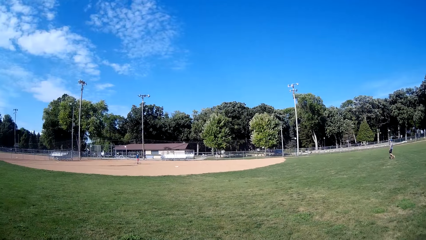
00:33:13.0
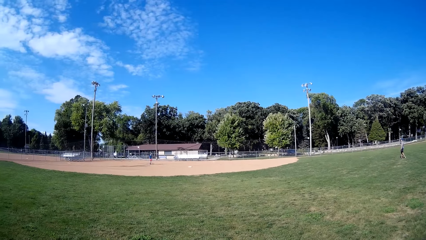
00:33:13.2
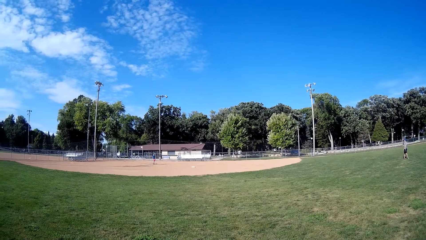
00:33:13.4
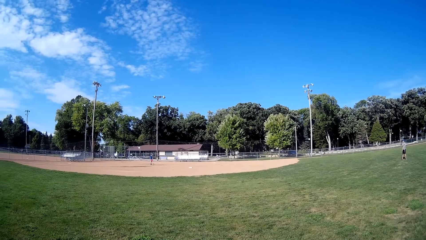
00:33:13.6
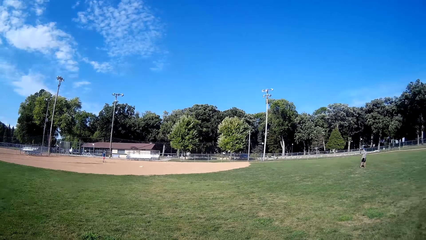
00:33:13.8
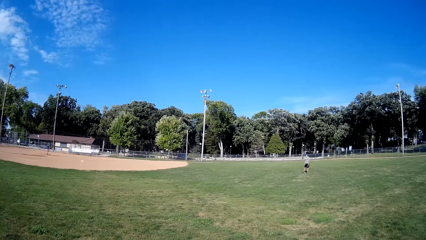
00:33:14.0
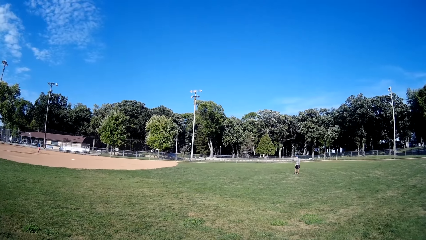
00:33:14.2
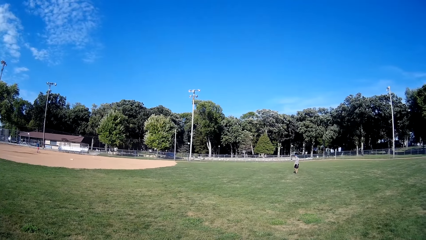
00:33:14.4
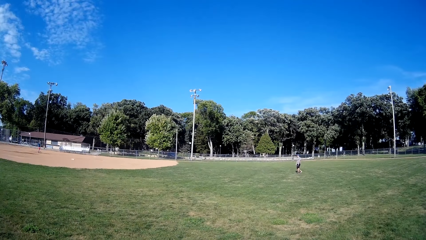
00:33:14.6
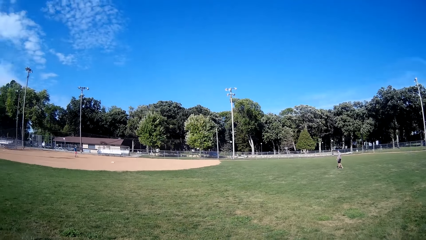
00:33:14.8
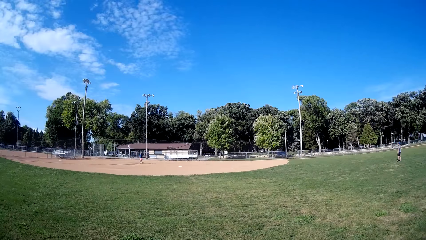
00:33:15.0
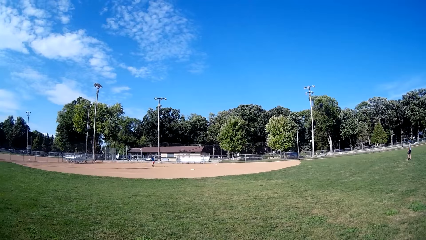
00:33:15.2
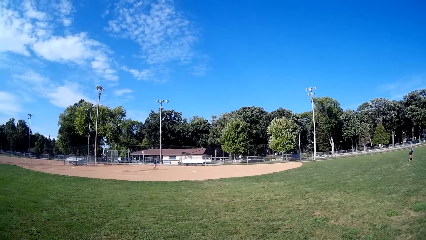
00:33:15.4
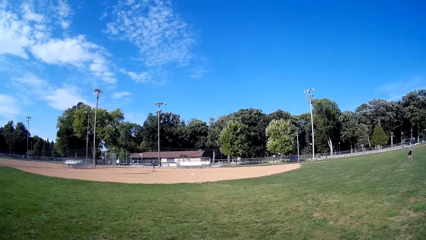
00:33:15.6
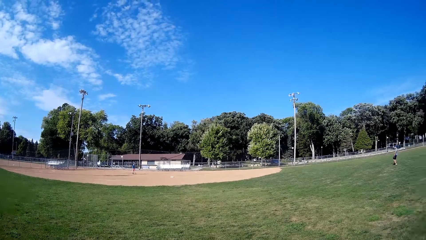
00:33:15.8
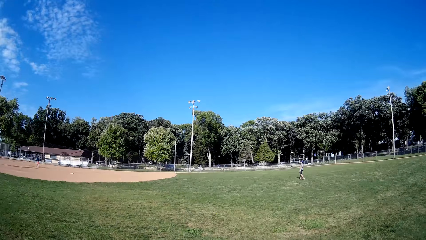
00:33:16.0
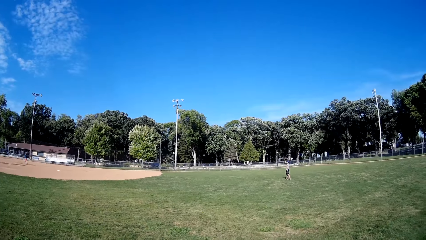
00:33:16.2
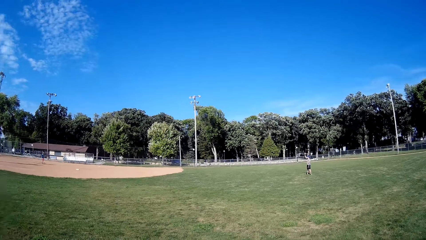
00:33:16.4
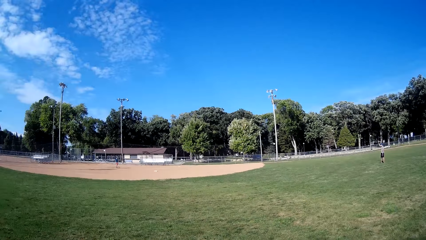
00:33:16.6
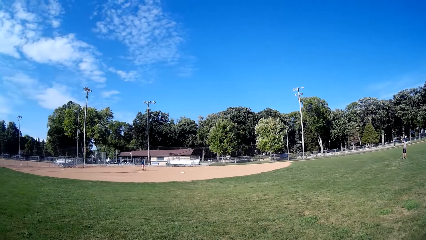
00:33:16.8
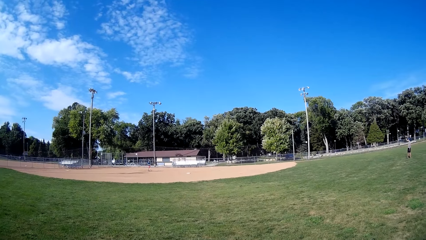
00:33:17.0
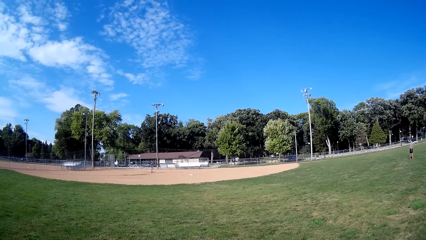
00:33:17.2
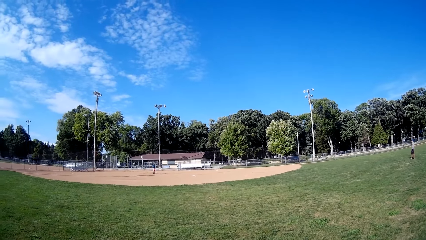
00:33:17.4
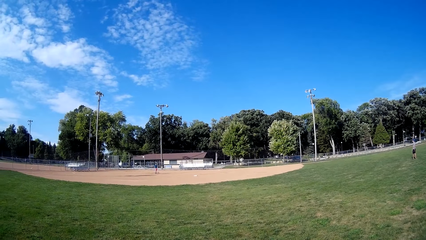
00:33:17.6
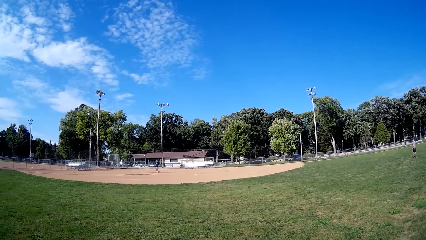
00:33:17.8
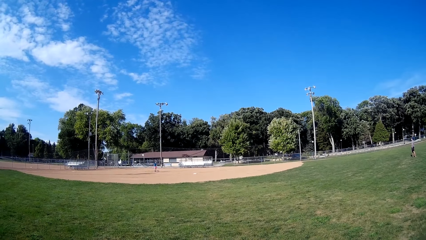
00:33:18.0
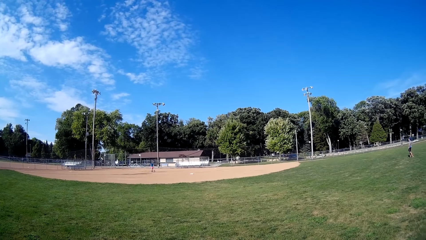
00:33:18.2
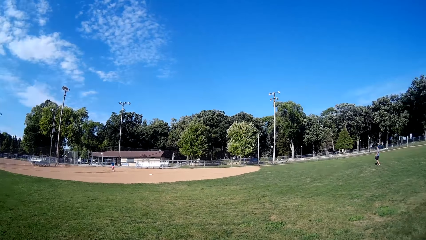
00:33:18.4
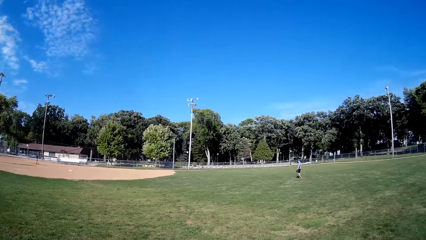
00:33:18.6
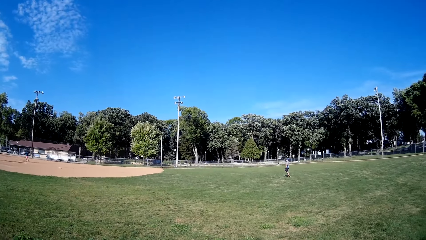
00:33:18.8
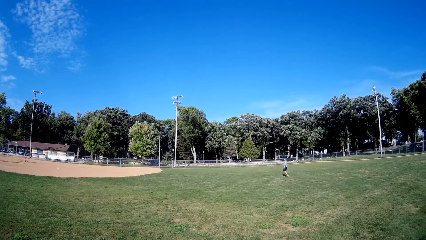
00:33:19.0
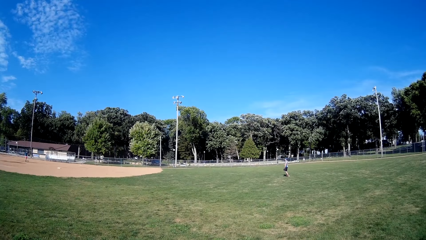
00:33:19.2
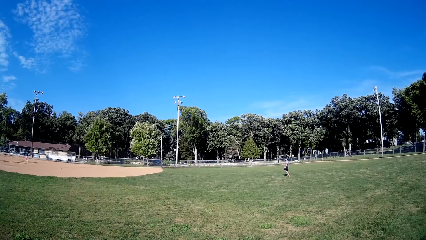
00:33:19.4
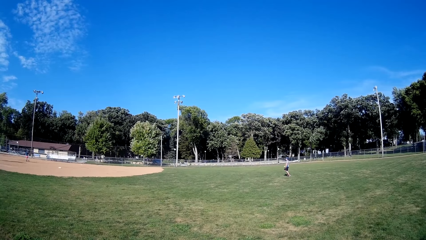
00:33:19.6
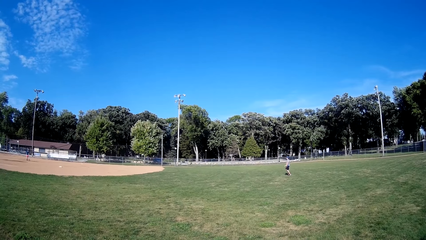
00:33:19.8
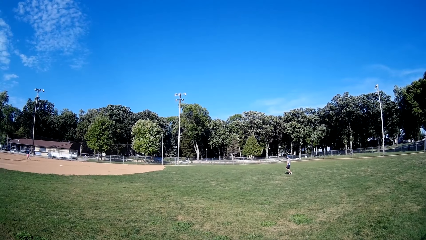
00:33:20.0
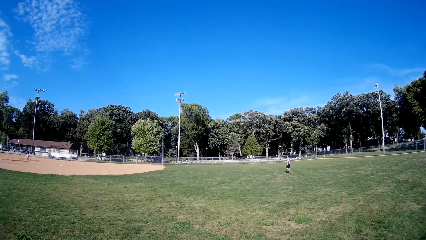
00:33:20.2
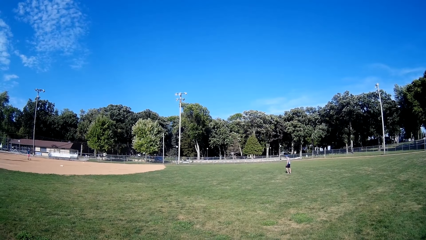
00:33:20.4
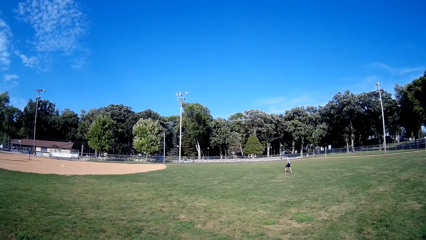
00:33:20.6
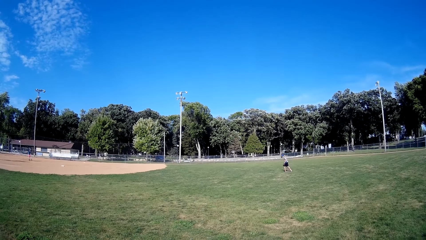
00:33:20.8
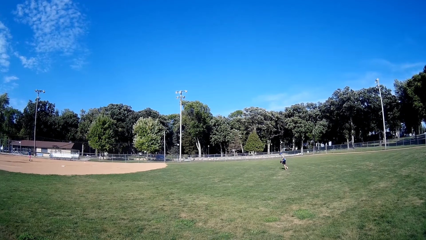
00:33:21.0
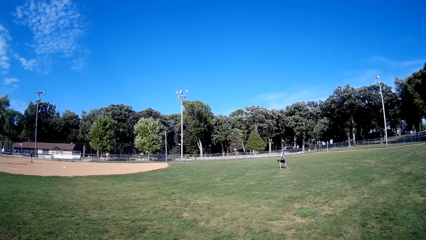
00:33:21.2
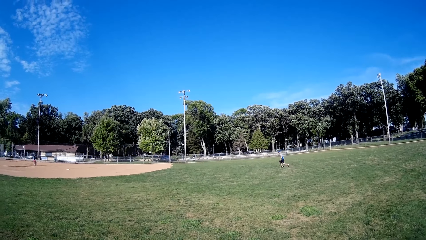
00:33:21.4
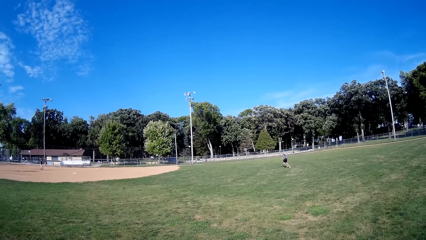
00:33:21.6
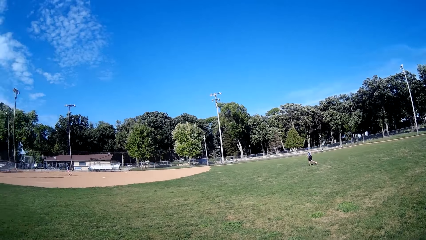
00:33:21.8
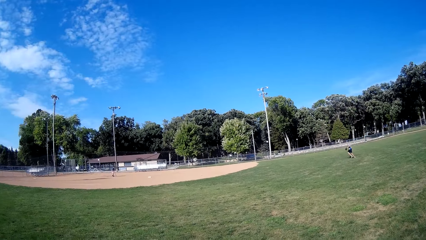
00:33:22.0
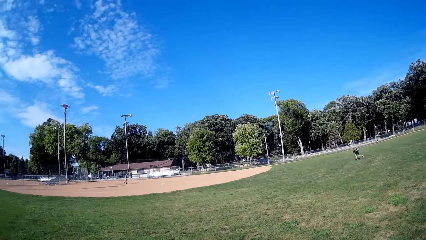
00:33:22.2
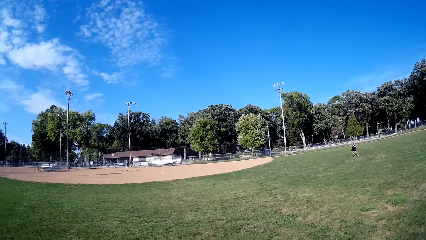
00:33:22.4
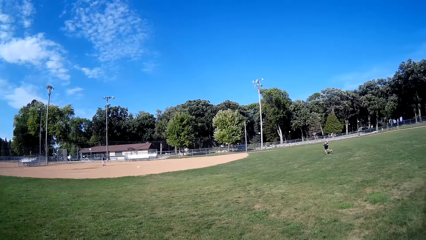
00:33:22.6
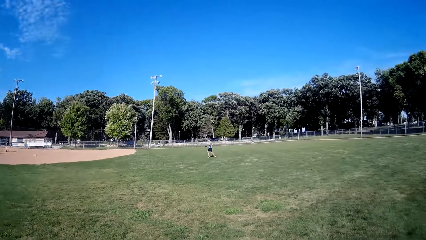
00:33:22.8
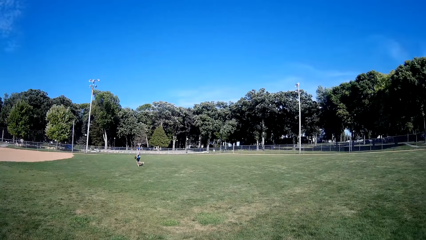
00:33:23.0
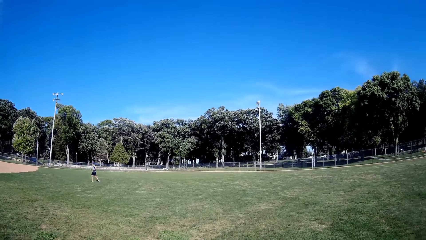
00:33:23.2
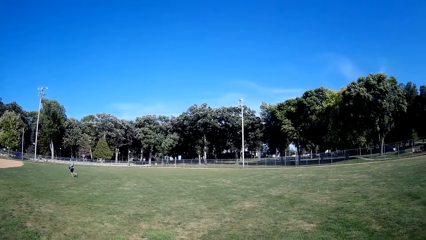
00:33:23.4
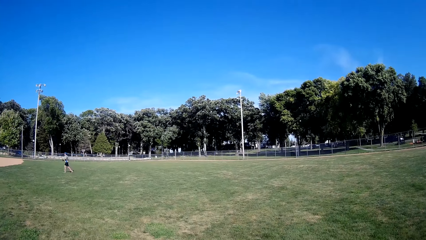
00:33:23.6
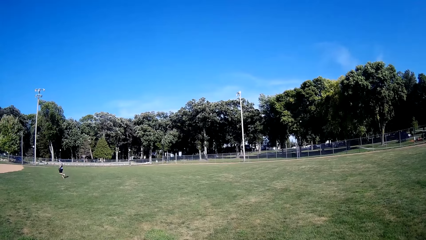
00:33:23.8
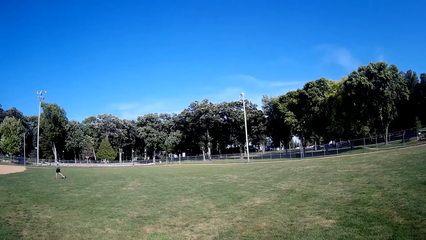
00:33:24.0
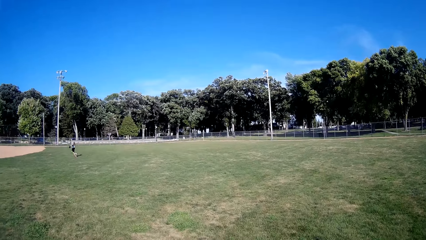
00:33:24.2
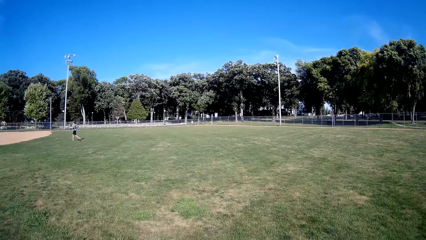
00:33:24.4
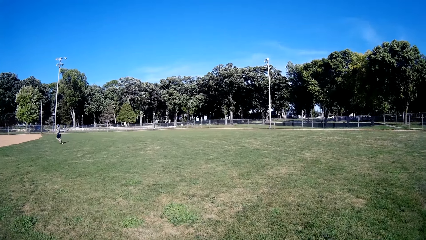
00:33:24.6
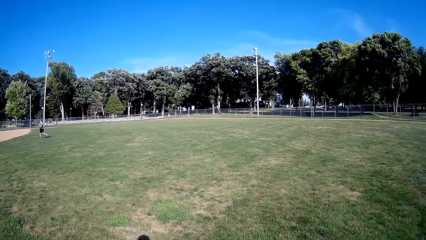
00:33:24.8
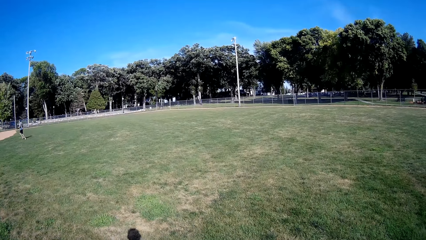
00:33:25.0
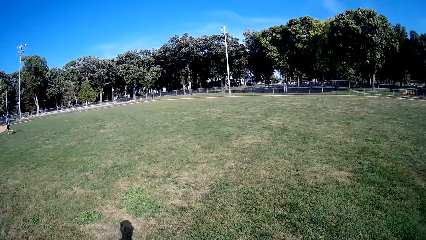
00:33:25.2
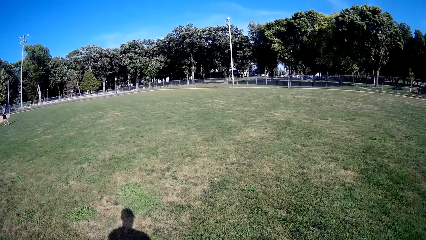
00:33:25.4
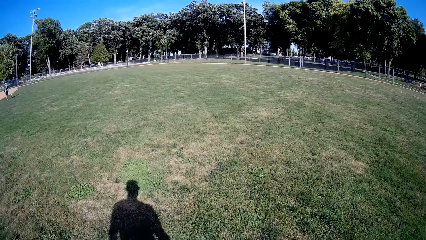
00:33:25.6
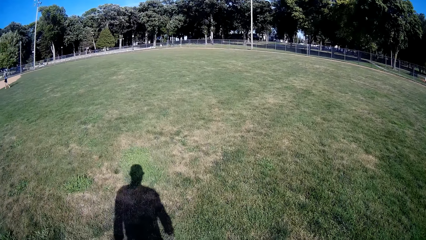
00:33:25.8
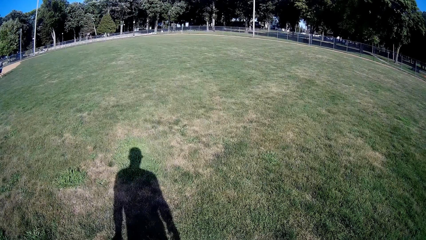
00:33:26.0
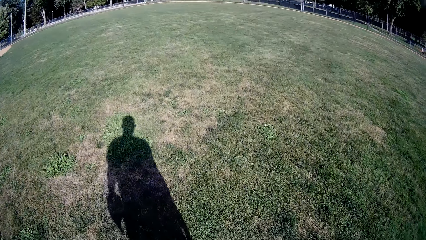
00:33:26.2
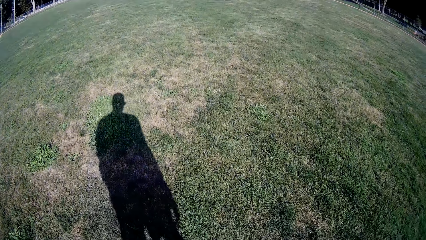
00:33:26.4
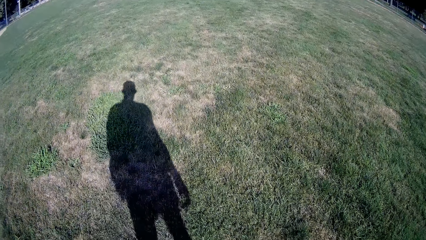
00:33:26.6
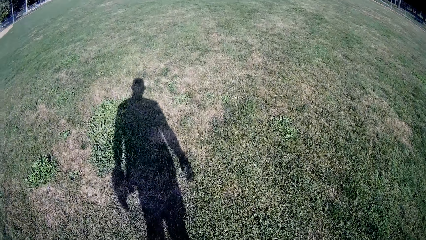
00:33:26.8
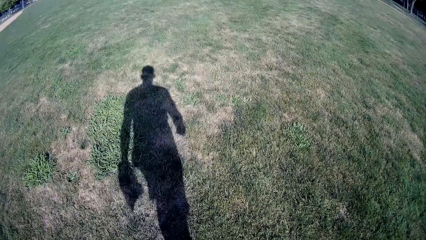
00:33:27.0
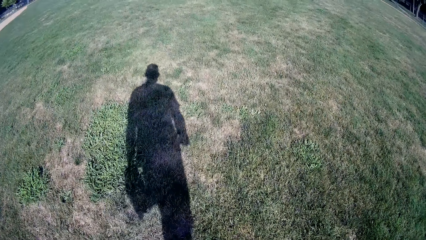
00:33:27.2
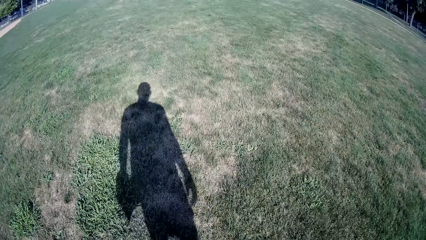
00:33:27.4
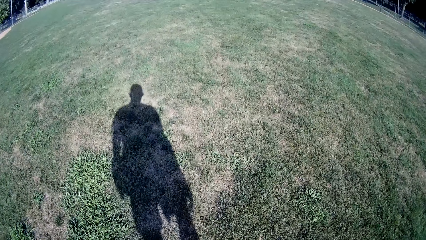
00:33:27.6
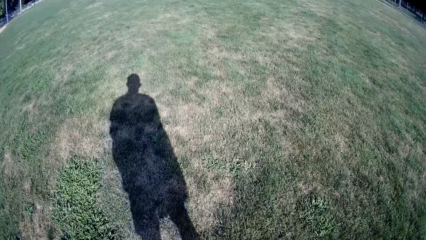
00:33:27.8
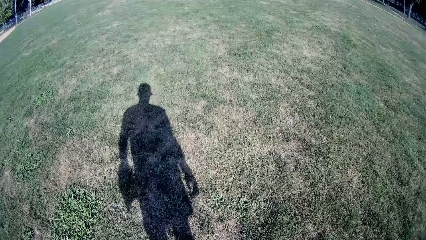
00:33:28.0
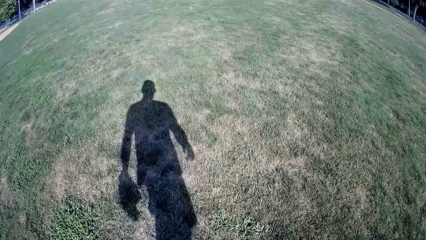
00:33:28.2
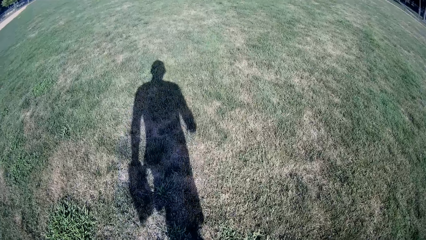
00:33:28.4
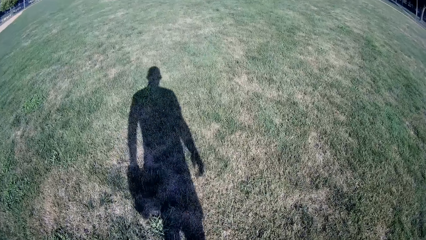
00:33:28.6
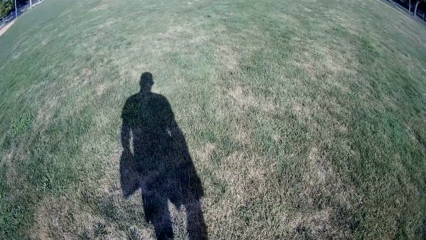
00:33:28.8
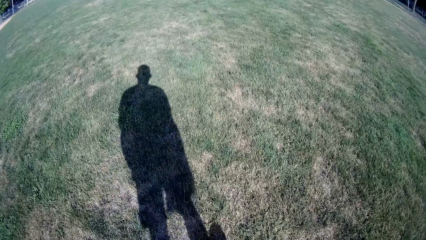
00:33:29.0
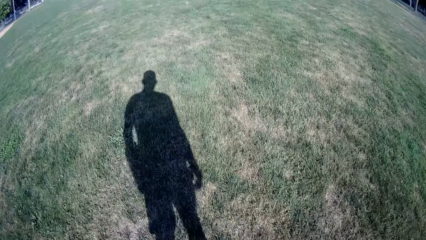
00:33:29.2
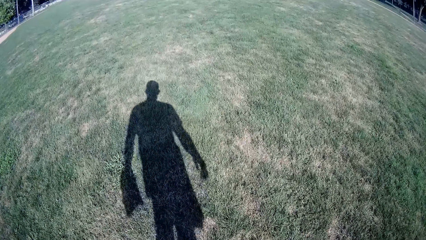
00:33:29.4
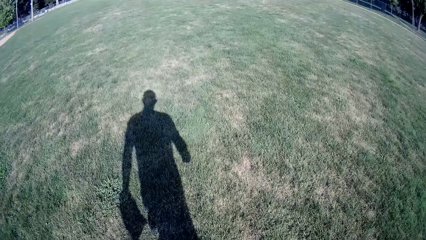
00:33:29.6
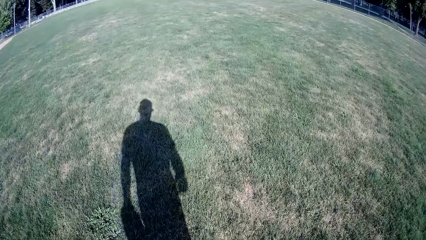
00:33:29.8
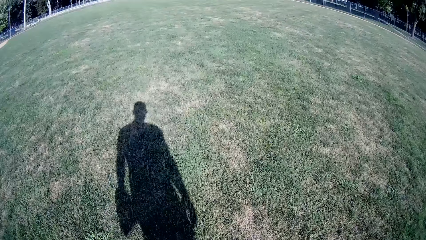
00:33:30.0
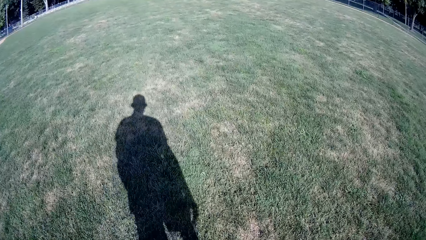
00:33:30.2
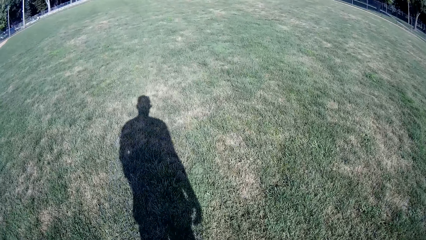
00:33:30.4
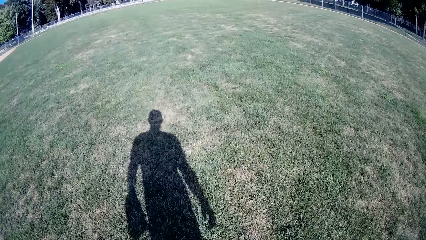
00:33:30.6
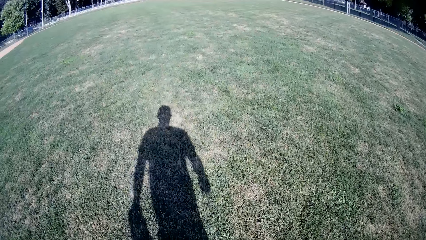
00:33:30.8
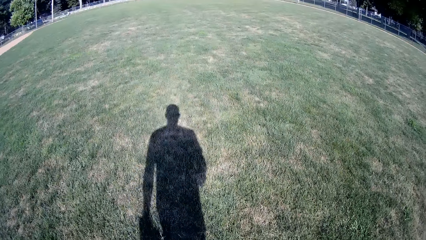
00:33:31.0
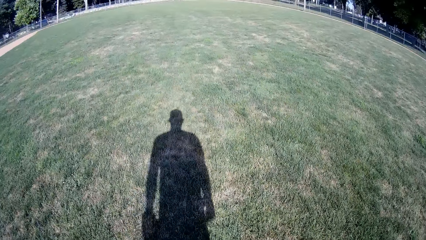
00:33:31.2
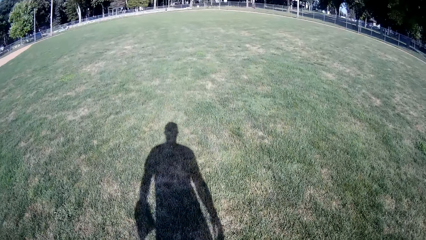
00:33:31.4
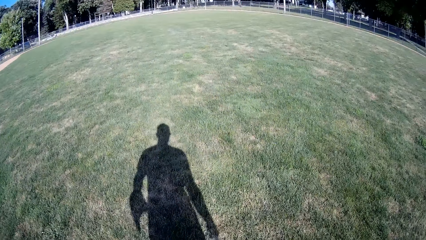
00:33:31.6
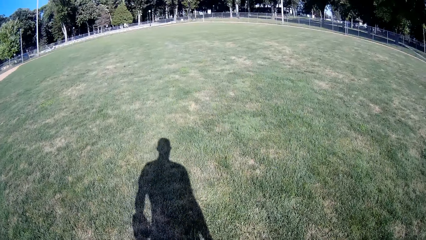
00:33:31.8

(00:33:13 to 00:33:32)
The camera wearer looks around the field. A man runs on the field. The camera wearer walks forward on the field.
